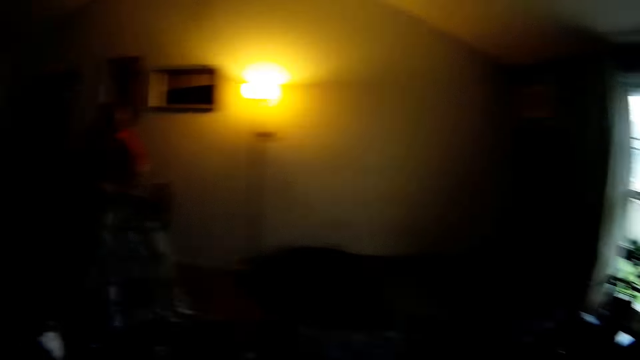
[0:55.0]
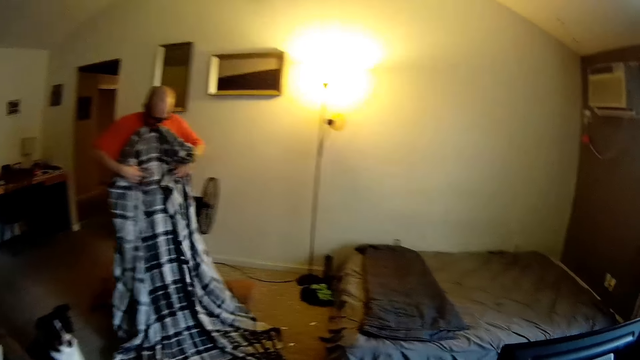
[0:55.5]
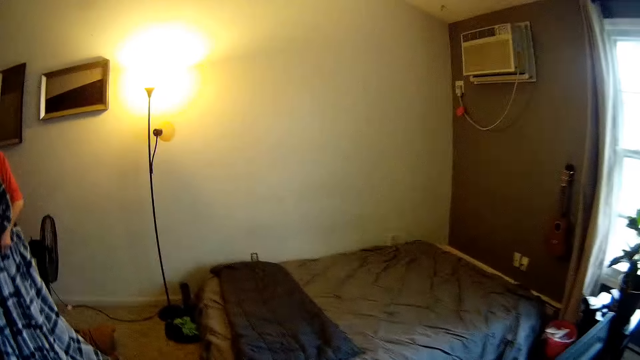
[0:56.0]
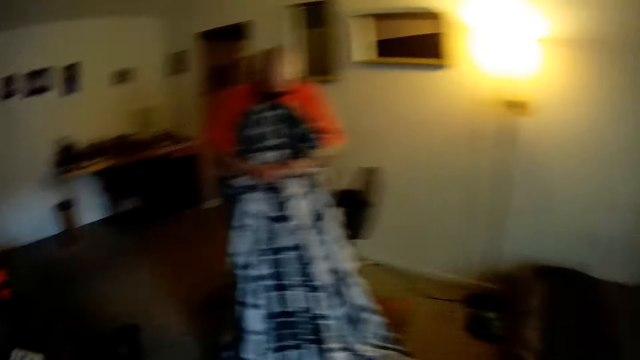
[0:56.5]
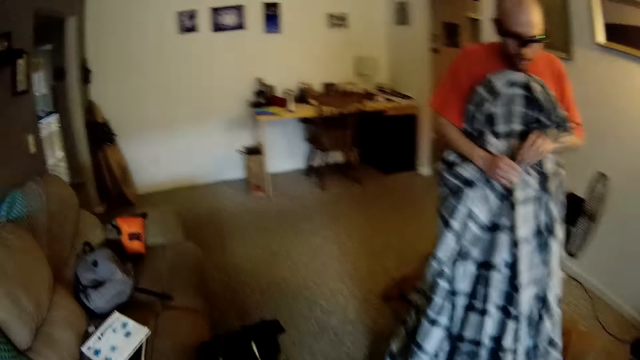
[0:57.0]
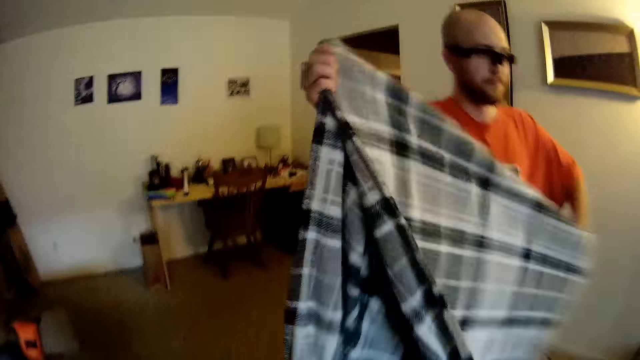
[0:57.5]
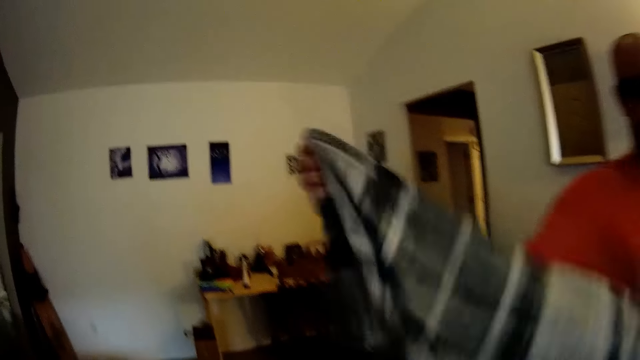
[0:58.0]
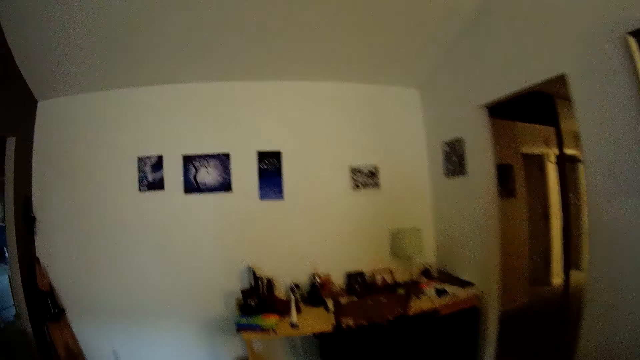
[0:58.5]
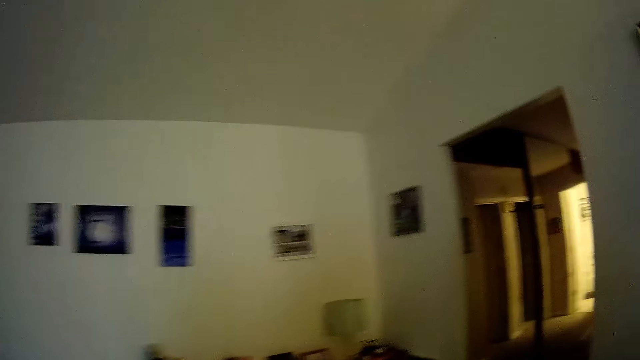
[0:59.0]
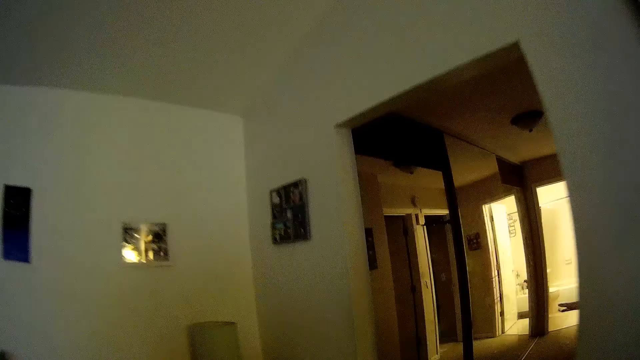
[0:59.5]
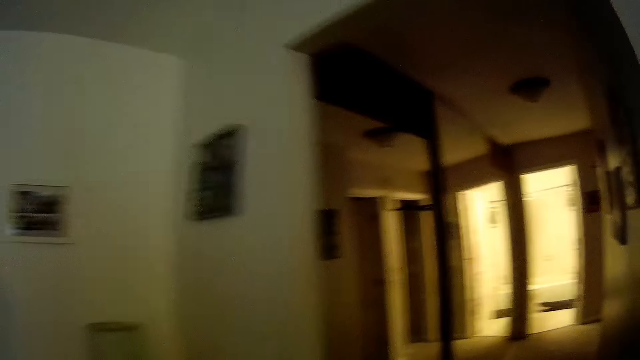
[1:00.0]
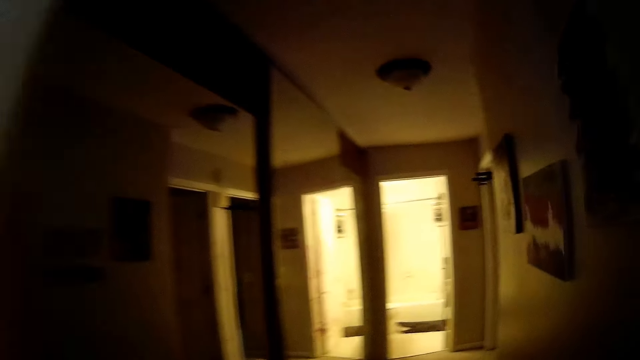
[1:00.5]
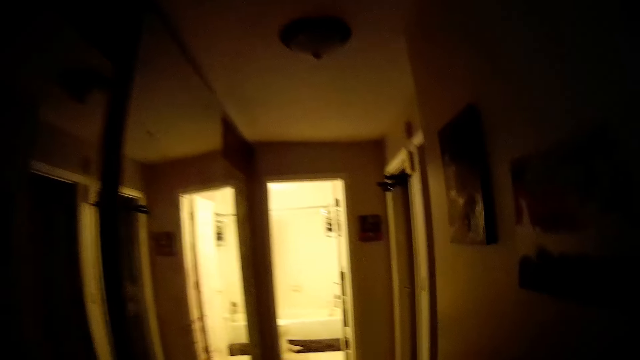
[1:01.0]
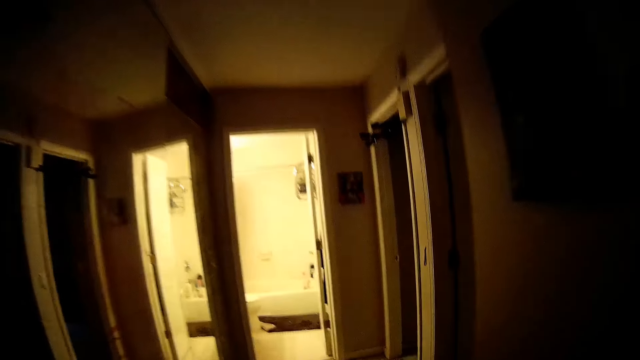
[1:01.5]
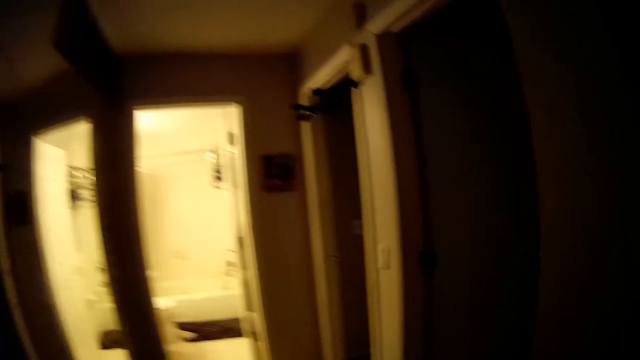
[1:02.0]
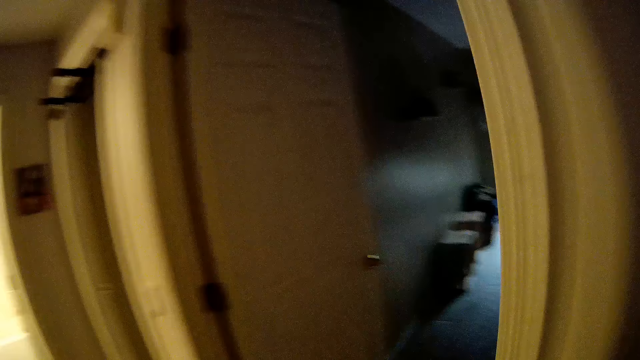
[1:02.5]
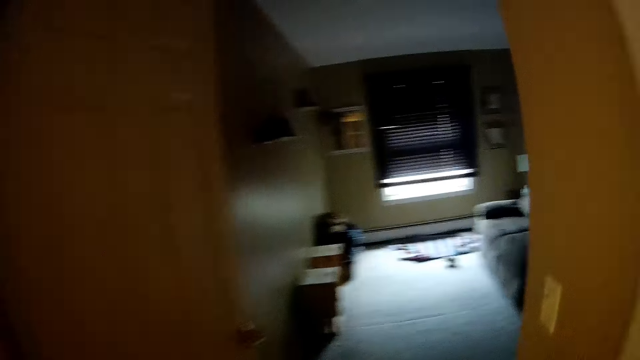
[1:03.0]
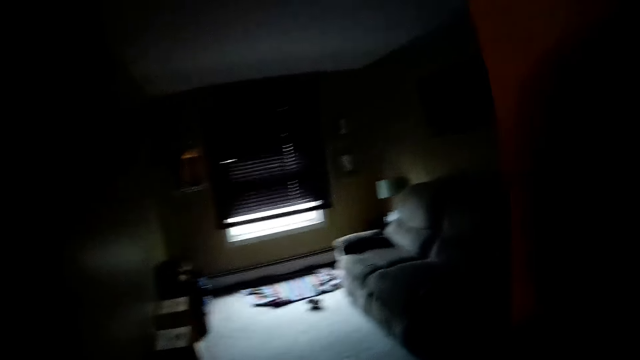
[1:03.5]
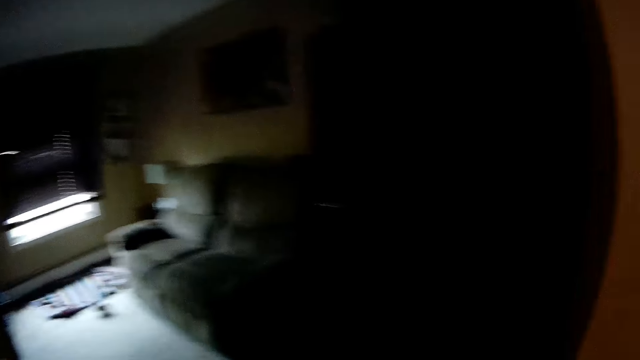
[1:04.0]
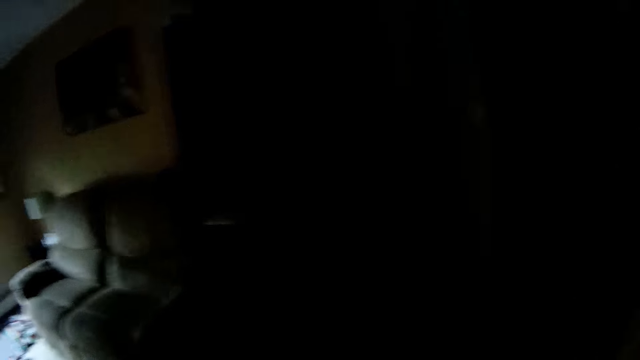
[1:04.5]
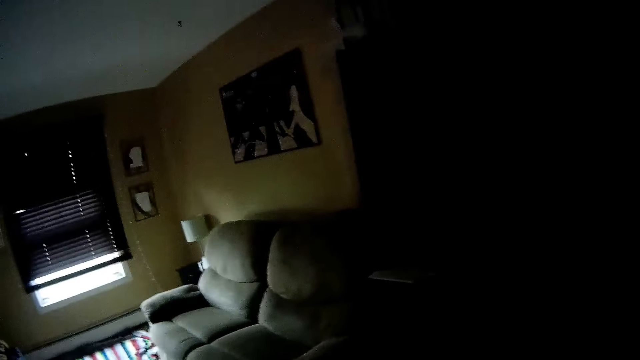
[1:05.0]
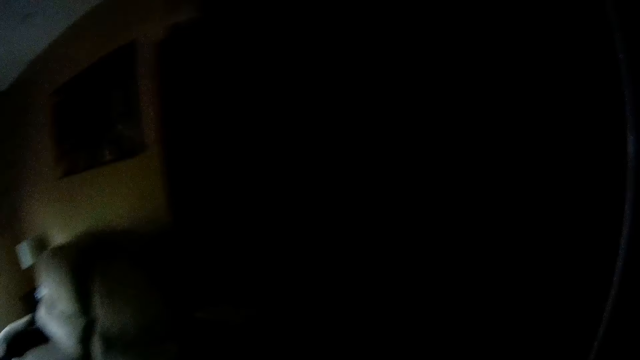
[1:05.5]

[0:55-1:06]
The man folds the bed cover with both hands. The camera wearer walks to the family room. They converse with the man. They walk out of the bedroom to the family room. They enter a room.

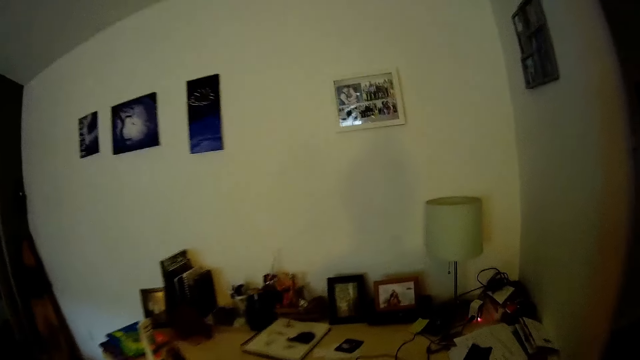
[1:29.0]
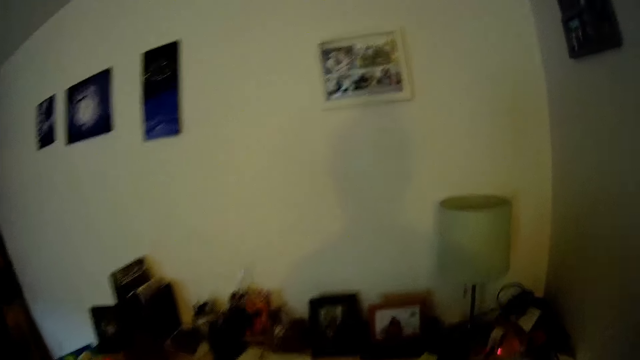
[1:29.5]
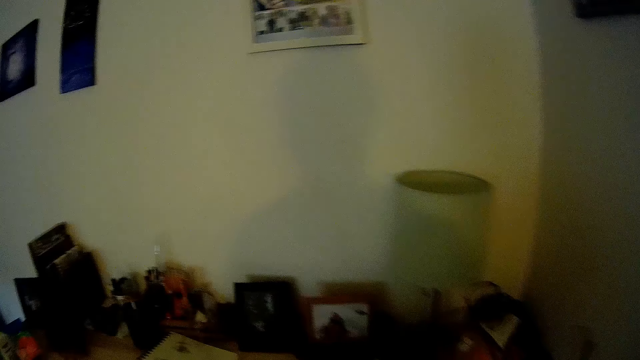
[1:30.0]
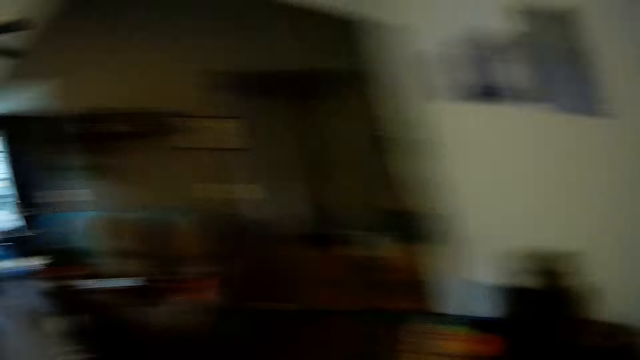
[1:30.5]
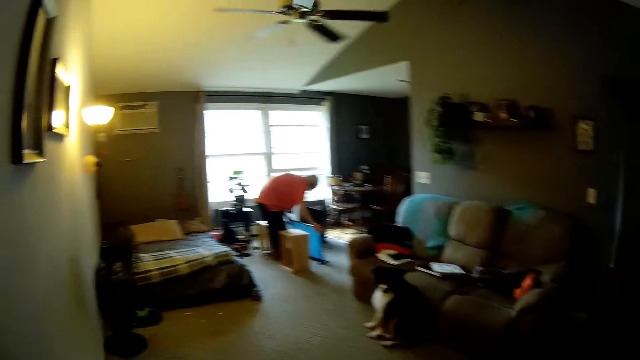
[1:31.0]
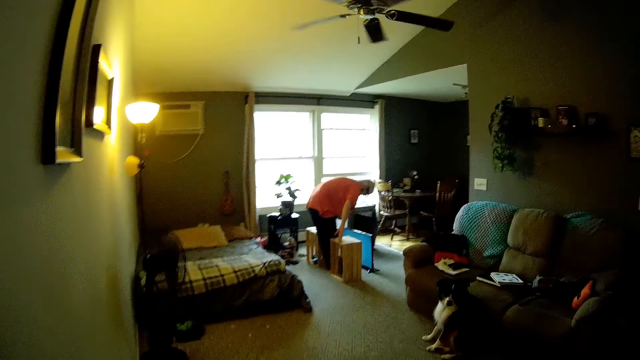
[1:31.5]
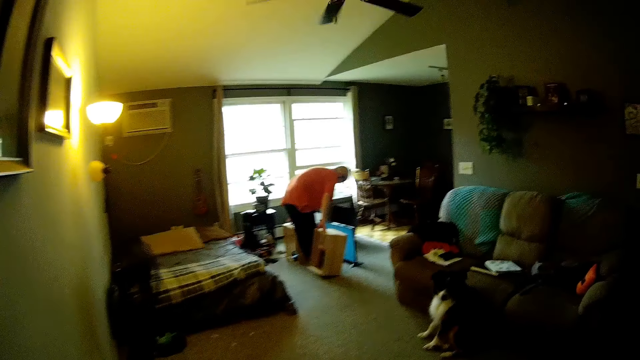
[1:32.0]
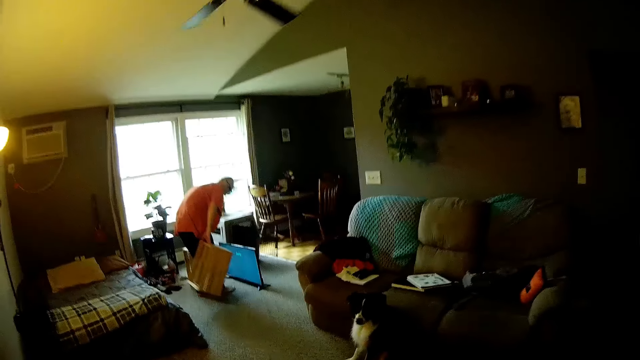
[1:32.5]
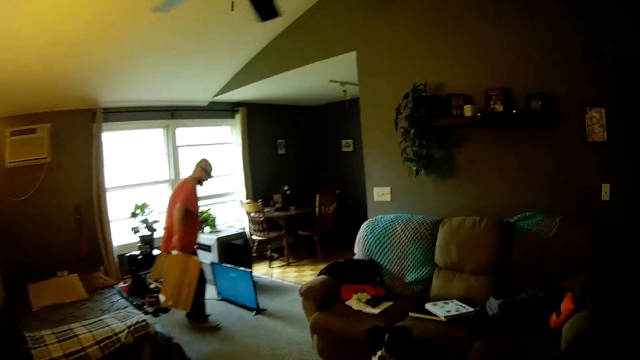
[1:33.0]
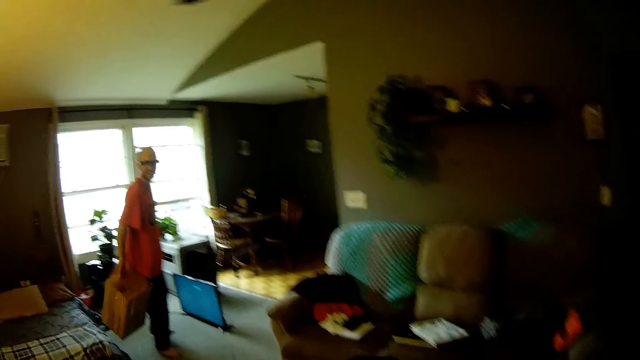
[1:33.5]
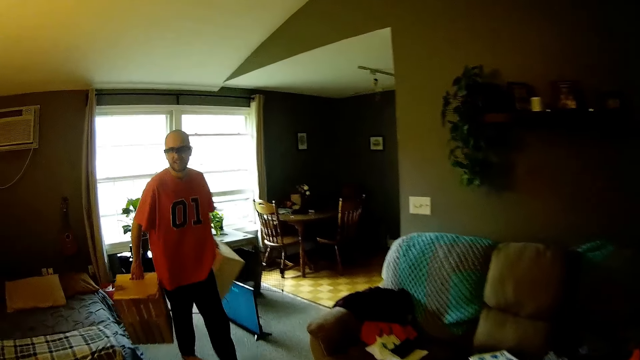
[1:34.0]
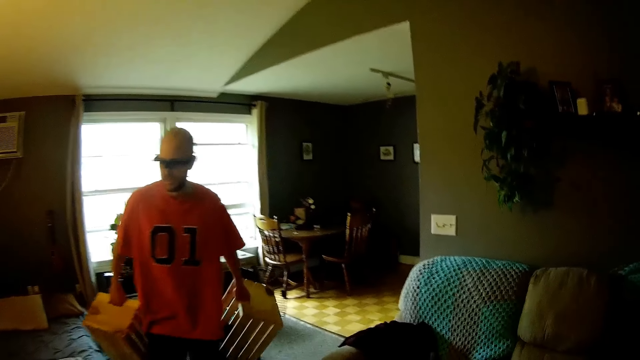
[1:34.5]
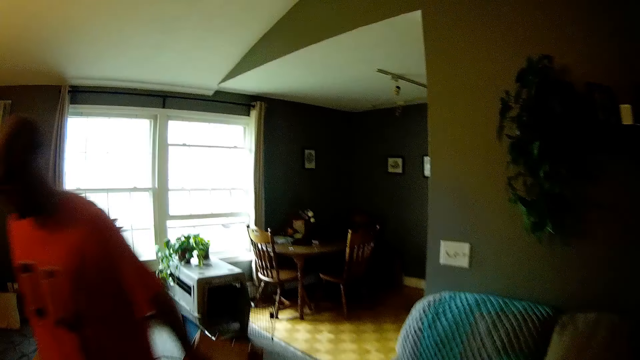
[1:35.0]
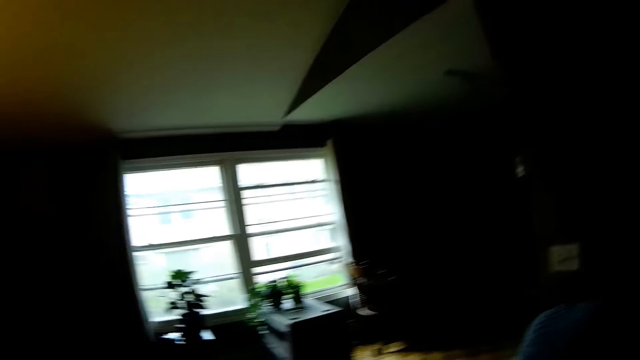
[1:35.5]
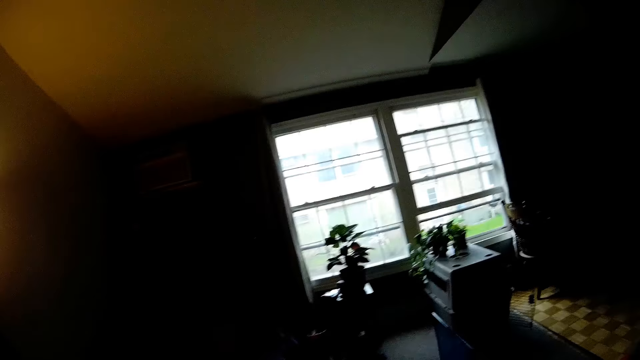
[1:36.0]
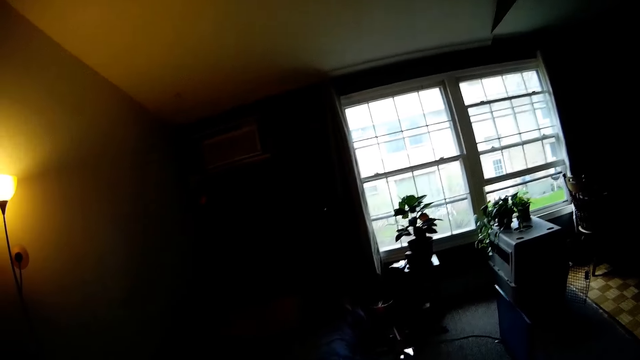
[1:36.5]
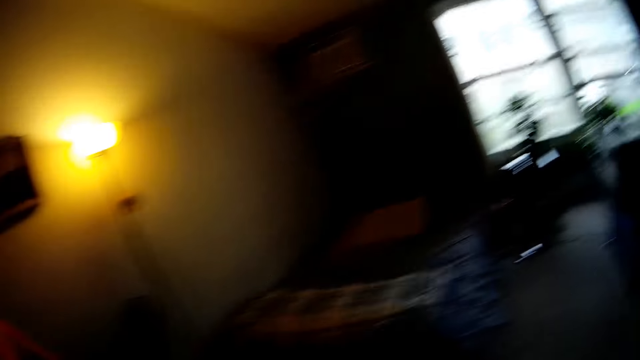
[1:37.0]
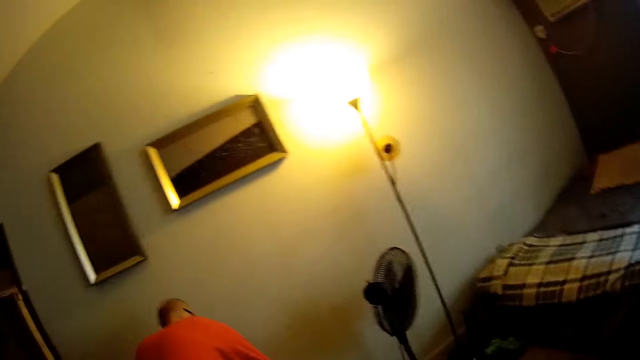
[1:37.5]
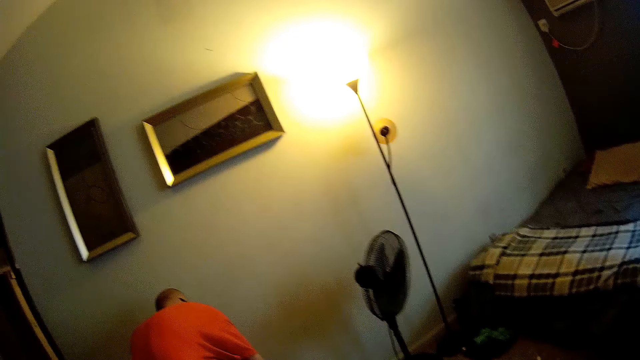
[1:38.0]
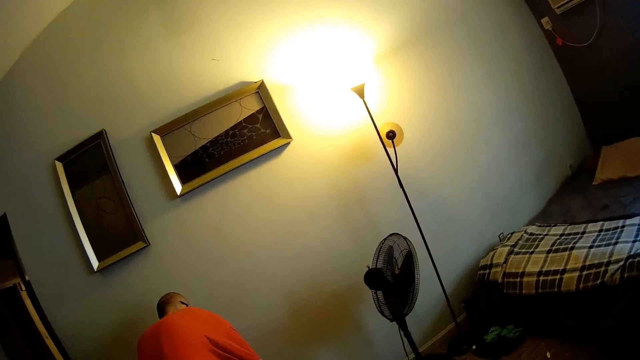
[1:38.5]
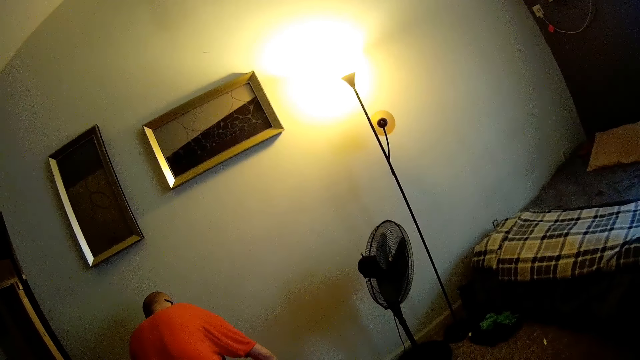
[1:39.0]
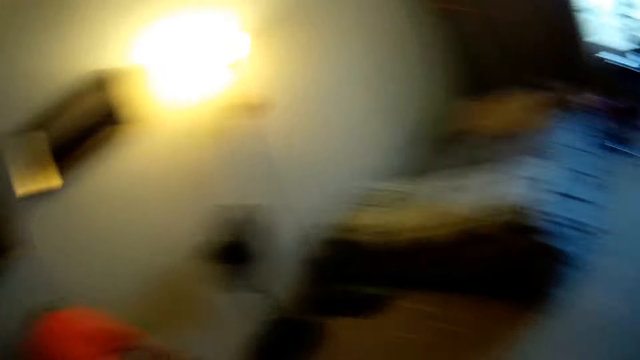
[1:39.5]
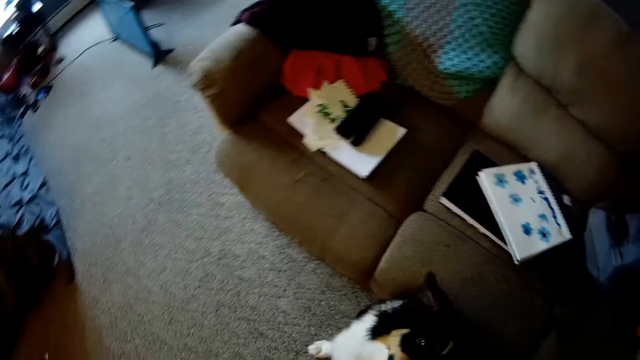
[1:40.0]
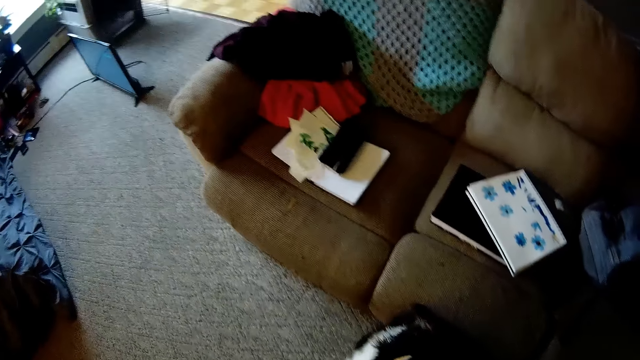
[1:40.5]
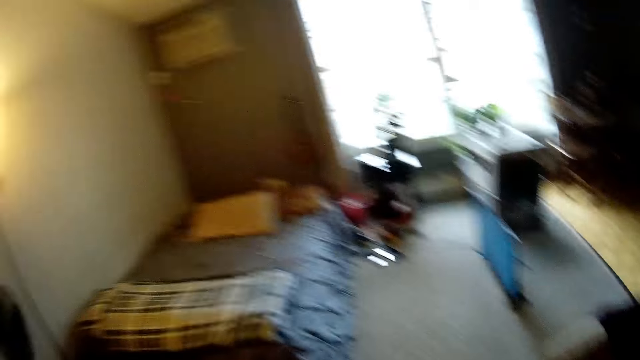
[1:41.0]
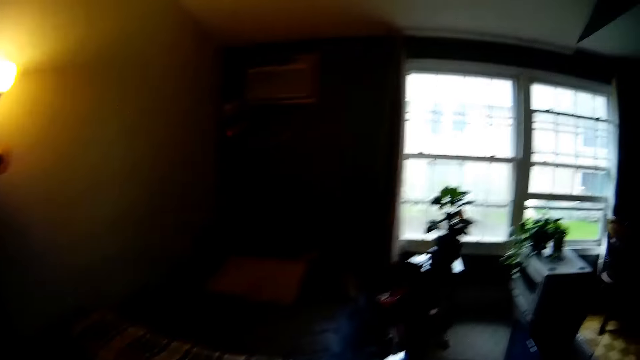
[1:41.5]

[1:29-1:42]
The camera wearer talks to a man. The man places both hands on a plasma tv set. The camera wearer walks towards the man. The man picks up the crates or wooden rack, carries the wooden rack with his left hand and carries the wooden rack with his right hand. The man walks towards the camera wearer. The camera wearer talks to the man. The man drops the wooden rack on the floor next to the wall with his right hand. The camera wearer pets the dog. They walk towards the dining room.
